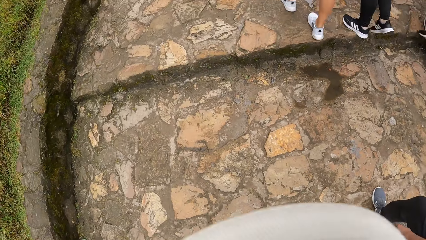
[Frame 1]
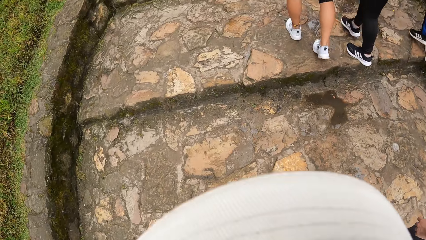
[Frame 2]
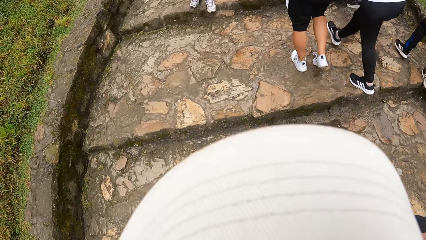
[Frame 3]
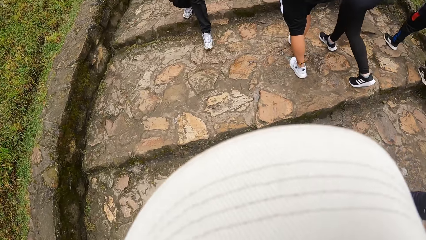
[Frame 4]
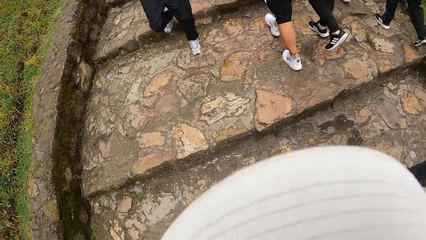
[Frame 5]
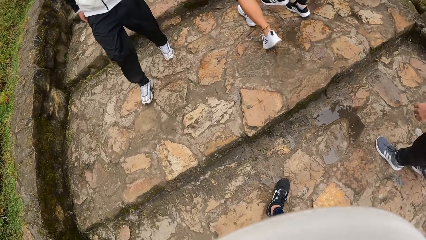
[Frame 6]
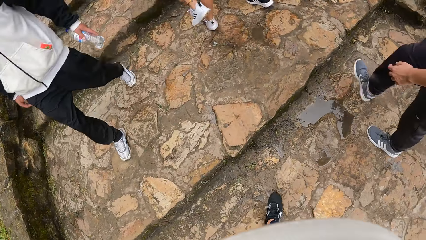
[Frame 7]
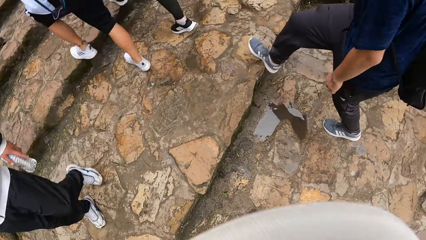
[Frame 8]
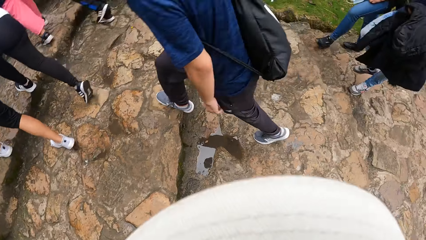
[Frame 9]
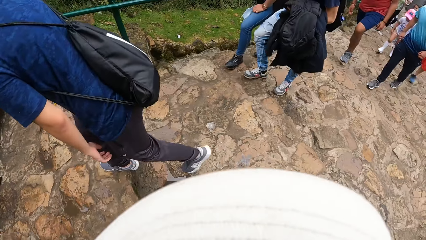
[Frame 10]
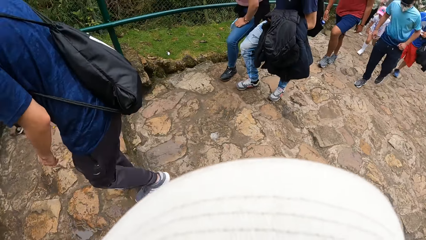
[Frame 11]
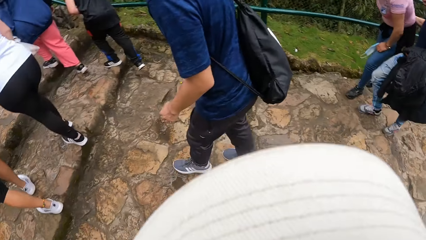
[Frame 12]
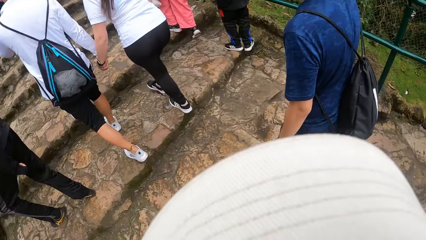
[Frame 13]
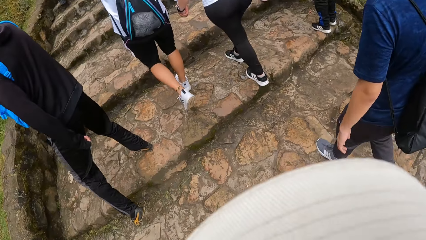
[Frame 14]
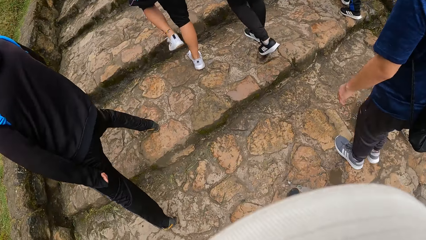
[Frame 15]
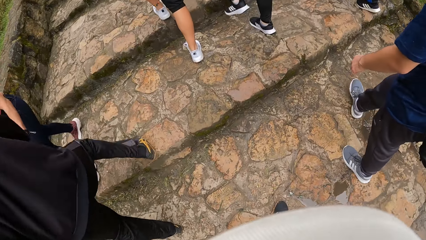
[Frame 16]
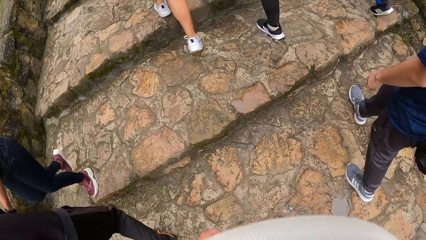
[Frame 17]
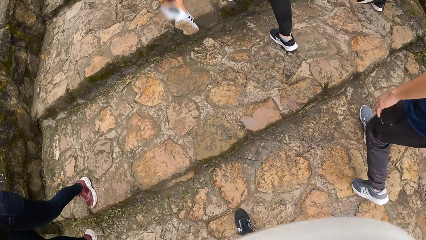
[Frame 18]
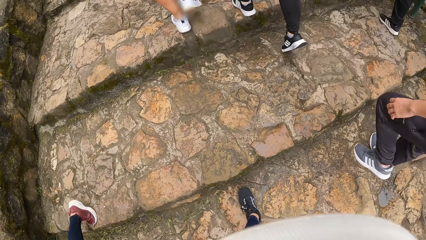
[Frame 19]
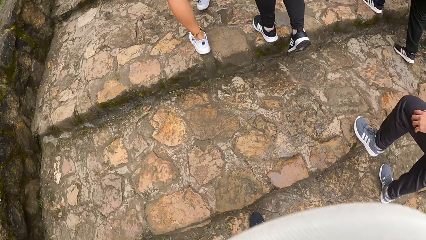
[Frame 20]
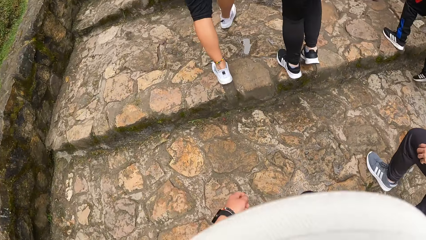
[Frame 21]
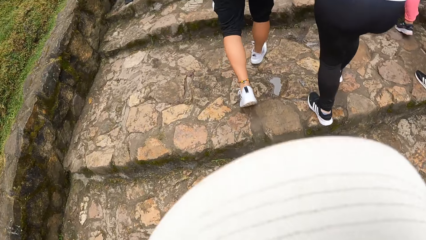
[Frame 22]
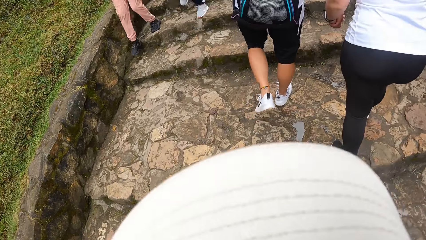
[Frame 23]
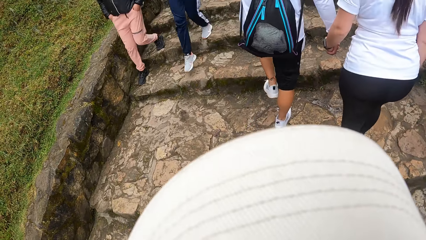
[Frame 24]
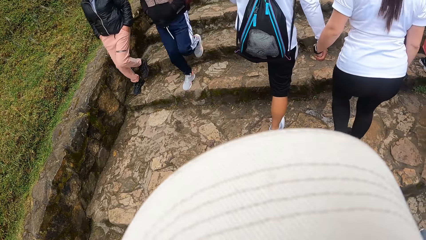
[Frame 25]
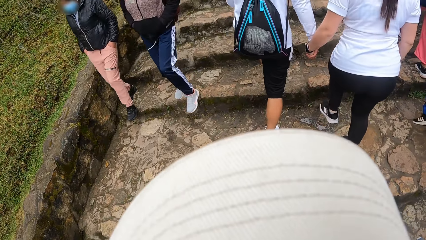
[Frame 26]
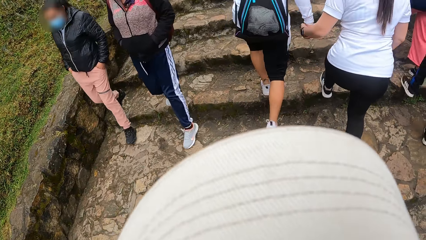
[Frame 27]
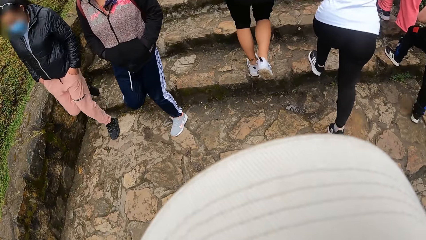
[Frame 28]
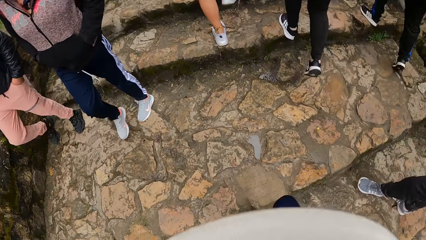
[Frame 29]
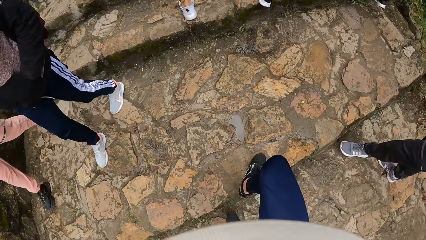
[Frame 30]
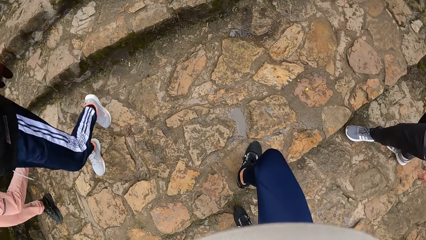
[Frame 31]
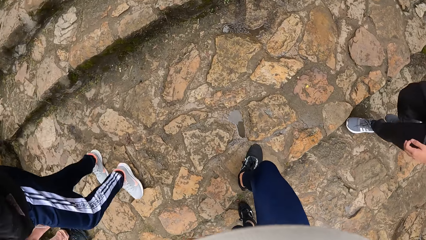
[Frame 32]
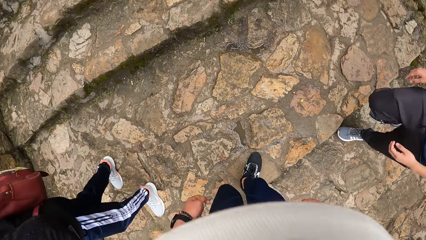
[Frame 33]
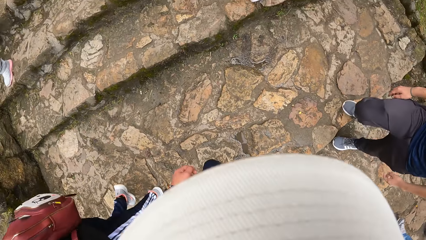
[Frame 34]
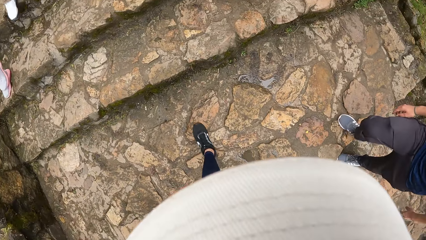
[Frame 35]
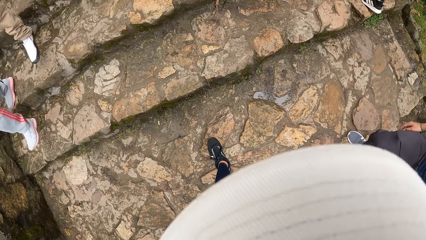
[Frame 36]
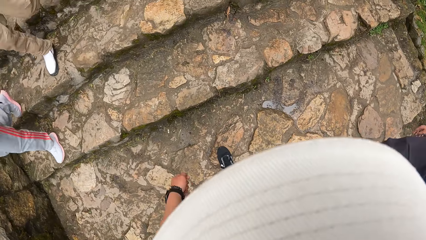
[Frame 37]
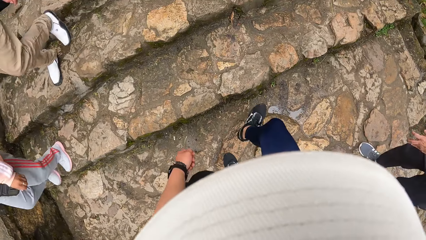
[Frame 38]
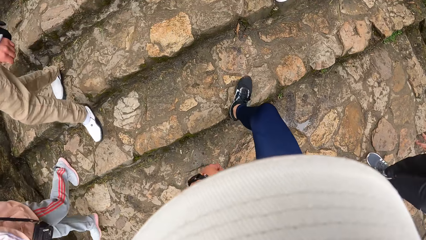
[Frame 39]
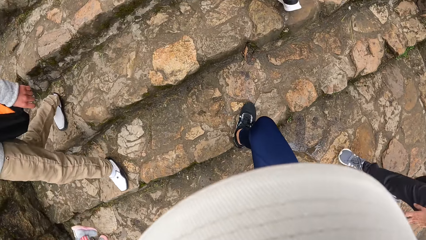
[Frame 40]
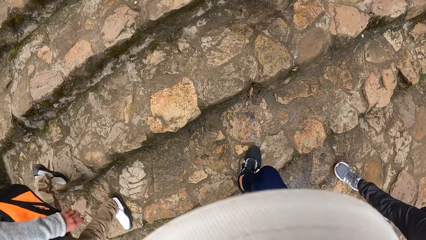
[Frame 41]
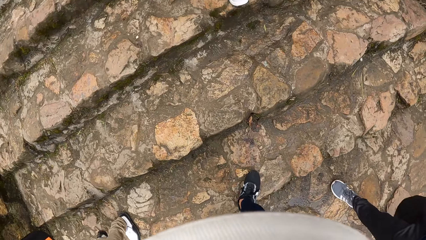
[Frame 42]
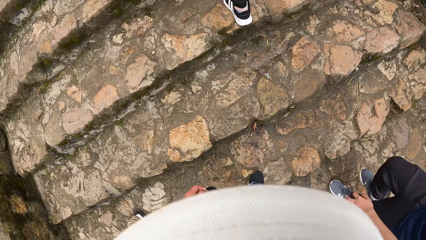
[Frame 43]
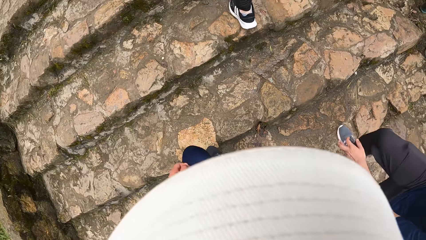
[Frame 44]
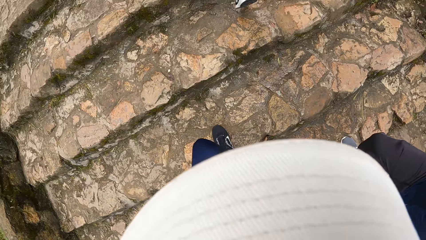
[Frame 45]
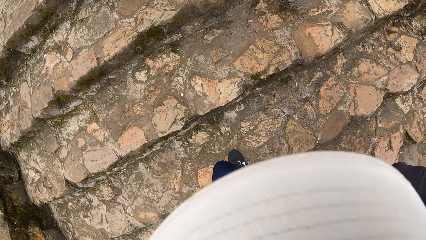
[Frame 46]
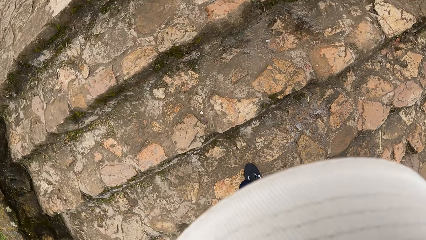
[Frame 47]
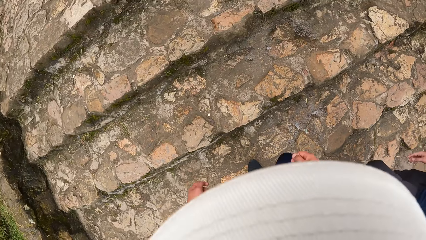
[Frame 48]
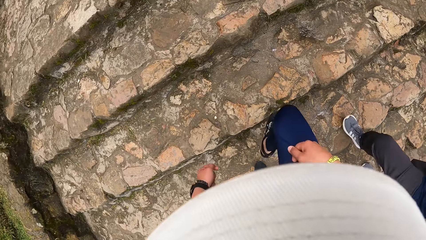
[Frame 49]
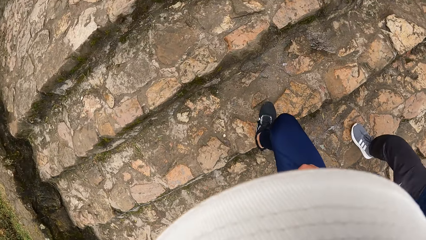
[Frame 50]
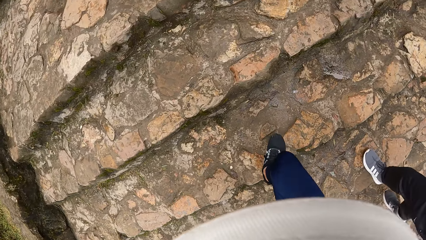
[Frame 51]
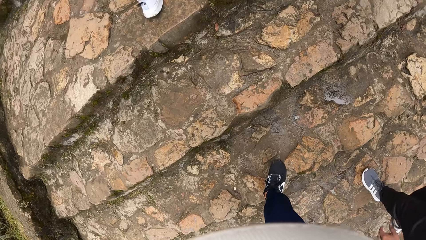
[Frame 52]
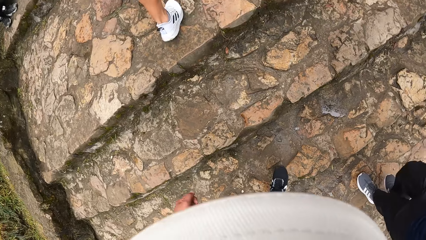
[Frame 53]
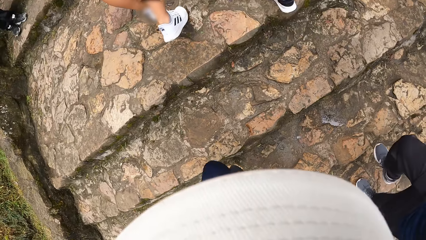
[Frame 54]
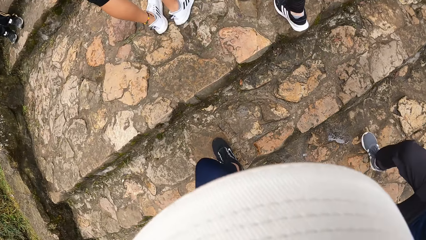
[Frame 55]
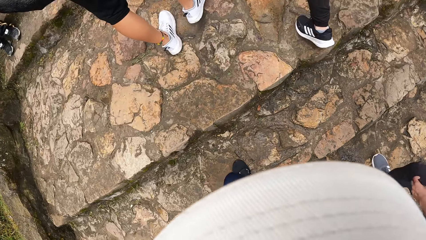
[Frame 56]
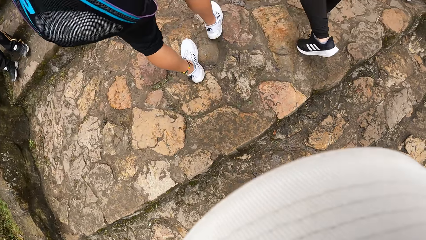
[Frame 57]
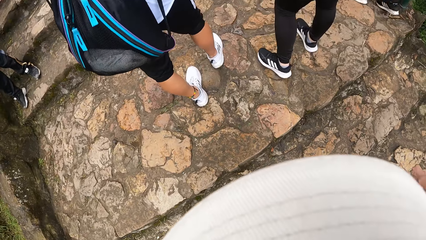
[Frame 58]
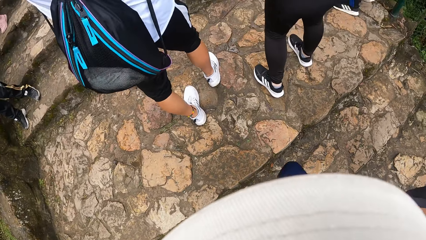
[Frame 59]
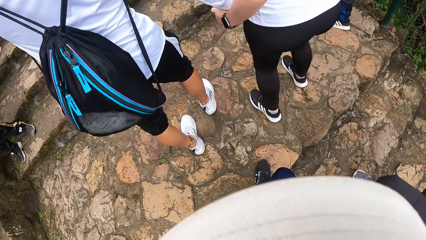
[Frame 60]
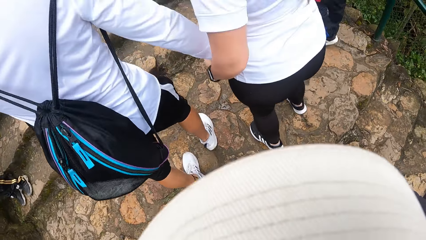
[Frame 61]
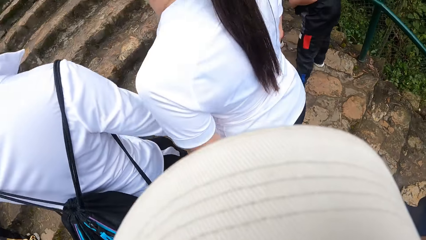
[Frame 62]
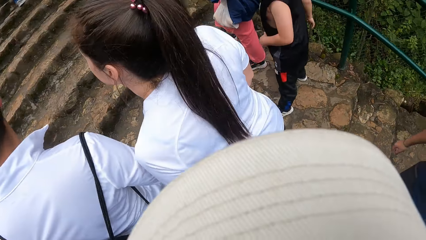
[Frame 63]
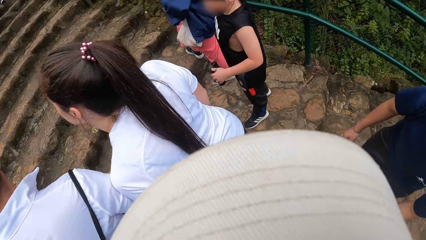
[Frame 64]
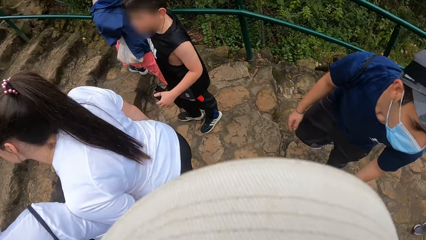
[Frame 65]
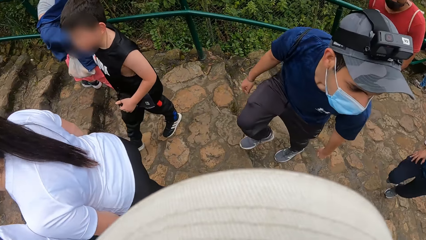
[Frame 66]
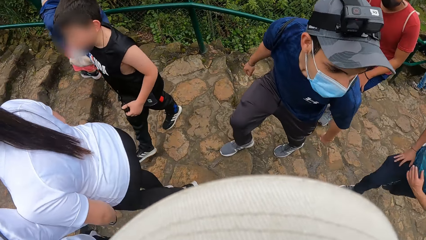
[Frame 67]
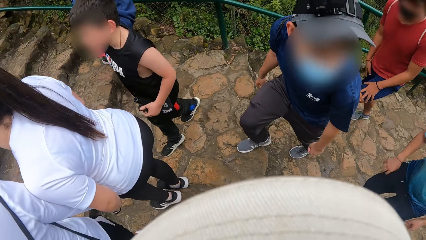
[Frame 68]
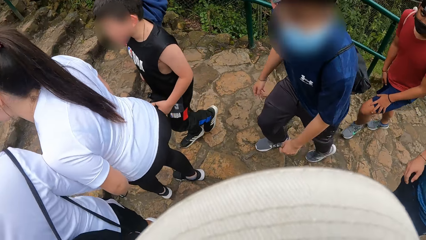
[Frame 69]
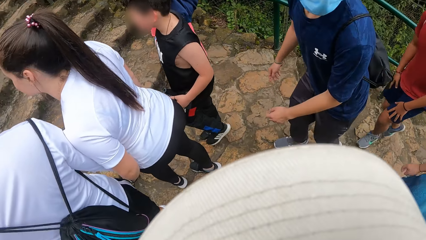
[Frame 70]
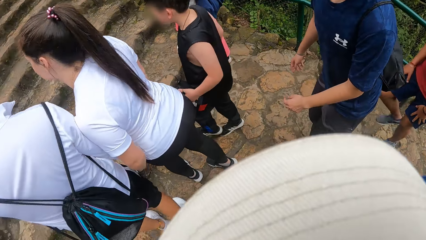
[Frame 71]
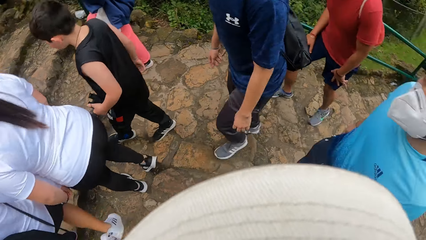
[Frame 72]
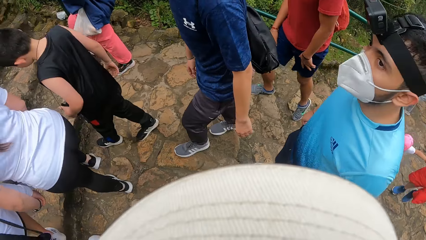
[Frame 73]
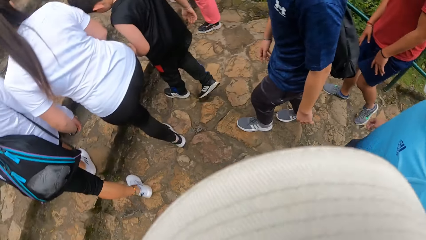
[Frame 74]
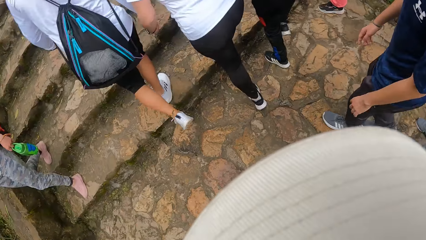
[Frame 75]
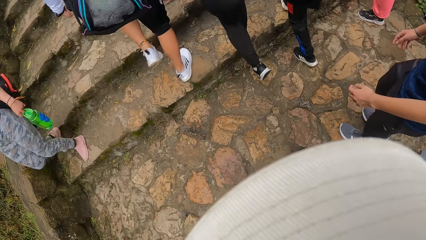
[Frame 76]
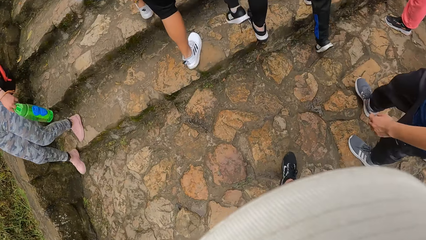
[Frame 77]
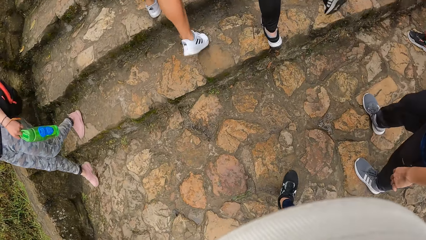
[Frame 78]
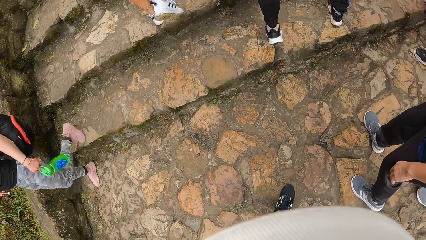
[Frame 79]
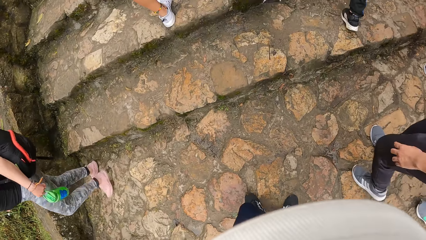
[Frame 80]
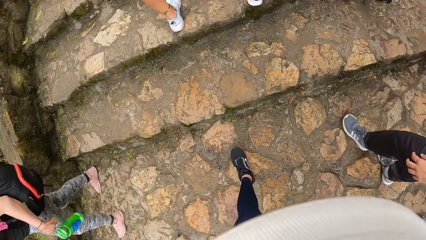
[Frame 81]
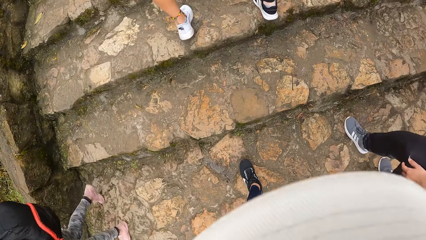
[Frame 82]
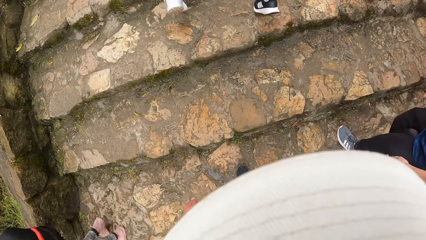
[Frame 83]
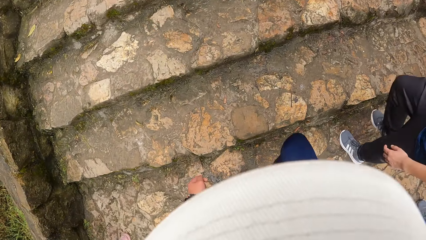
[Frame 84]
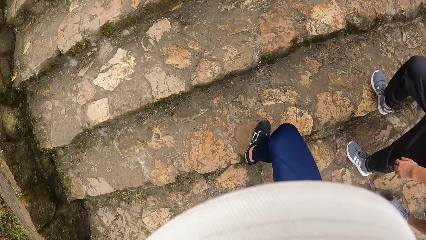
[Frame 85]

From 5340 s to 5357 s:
A person swings his hands repeatedly.
